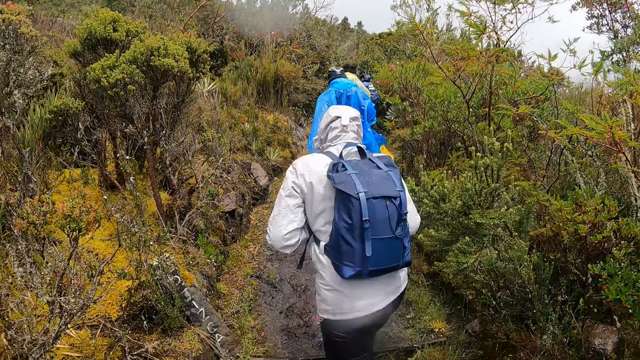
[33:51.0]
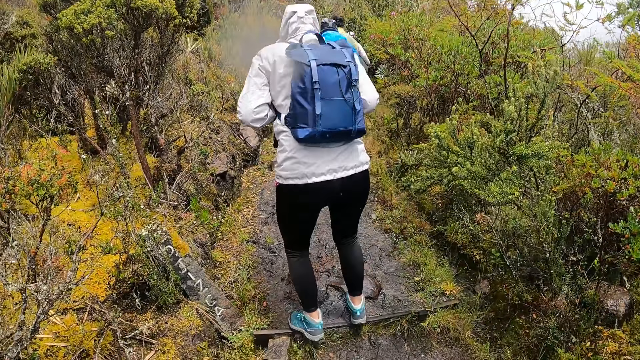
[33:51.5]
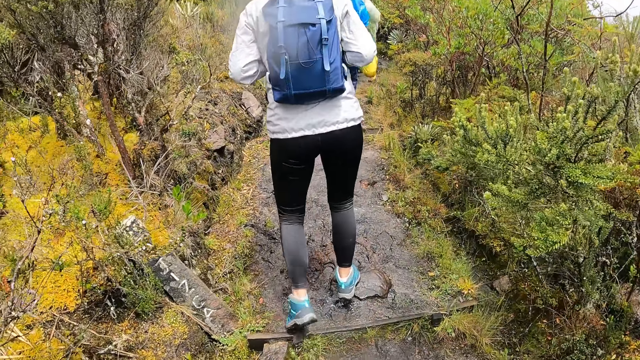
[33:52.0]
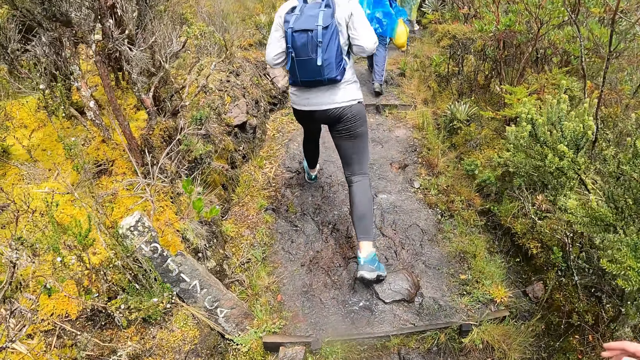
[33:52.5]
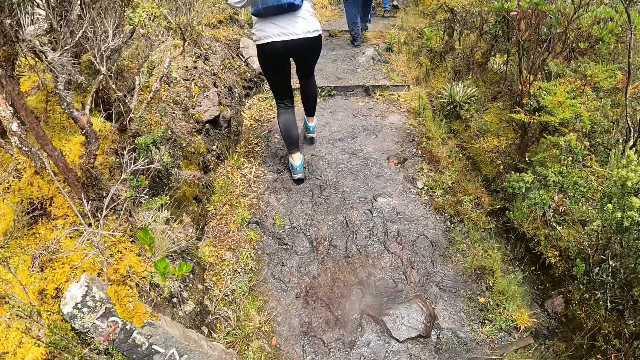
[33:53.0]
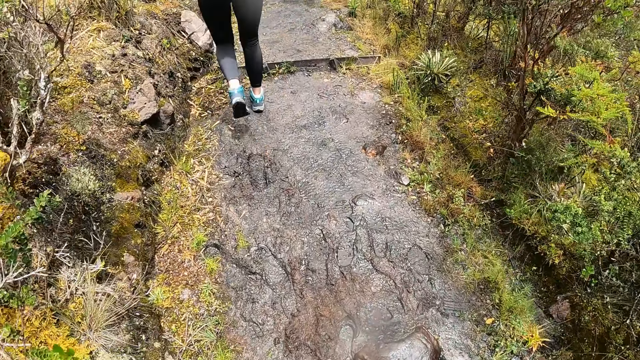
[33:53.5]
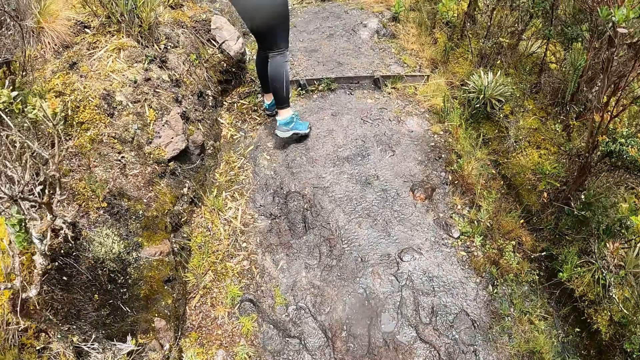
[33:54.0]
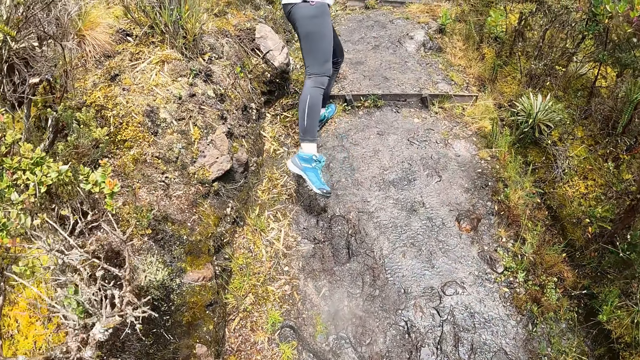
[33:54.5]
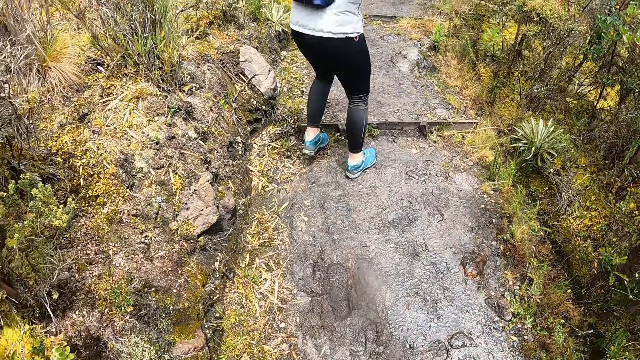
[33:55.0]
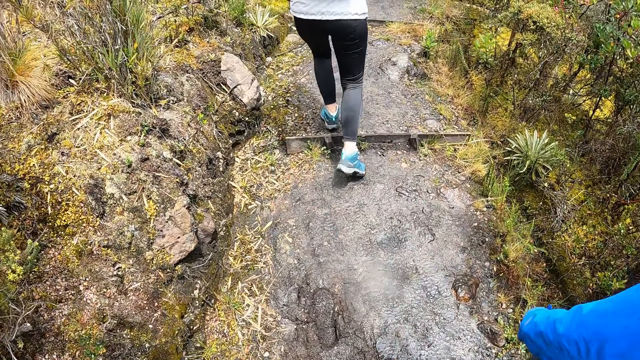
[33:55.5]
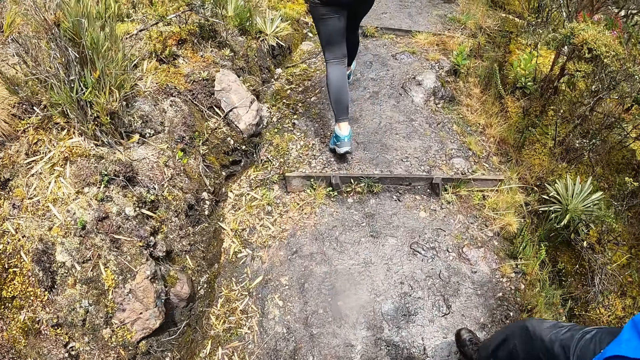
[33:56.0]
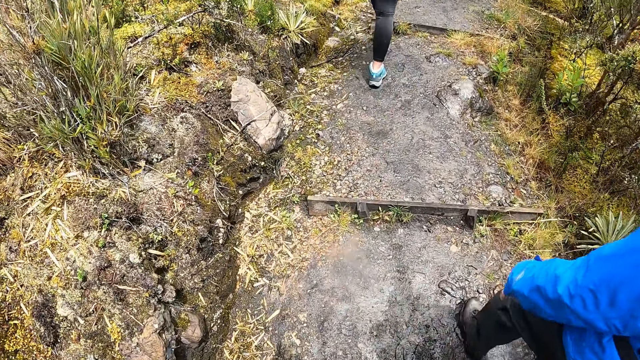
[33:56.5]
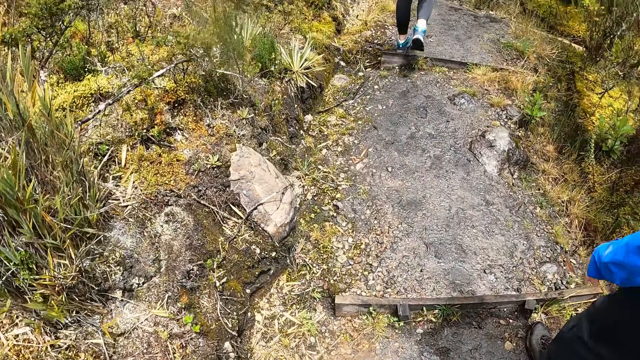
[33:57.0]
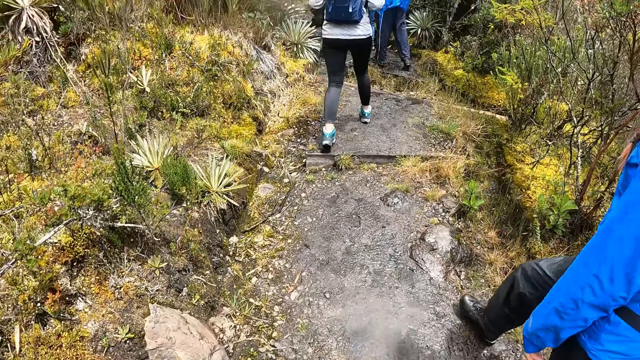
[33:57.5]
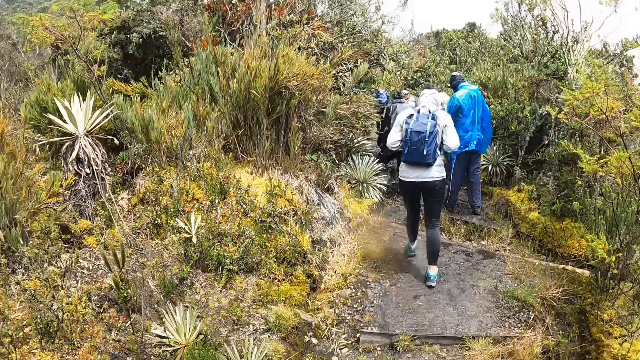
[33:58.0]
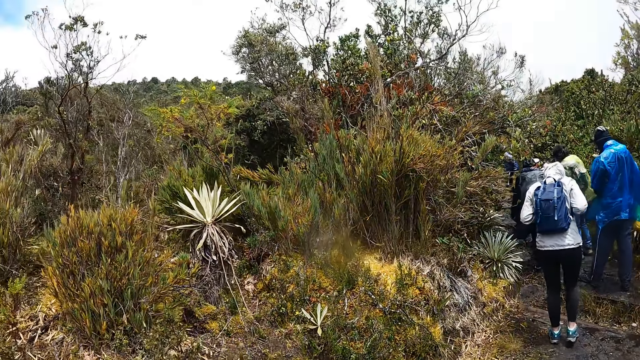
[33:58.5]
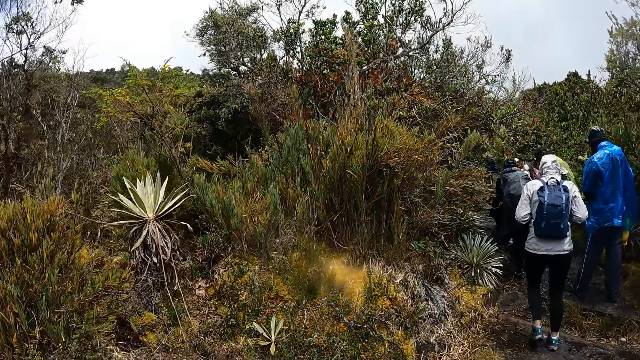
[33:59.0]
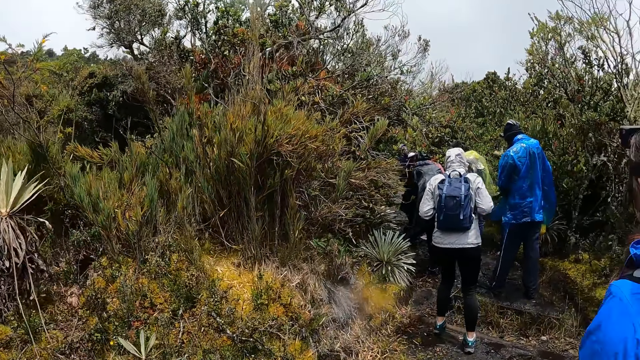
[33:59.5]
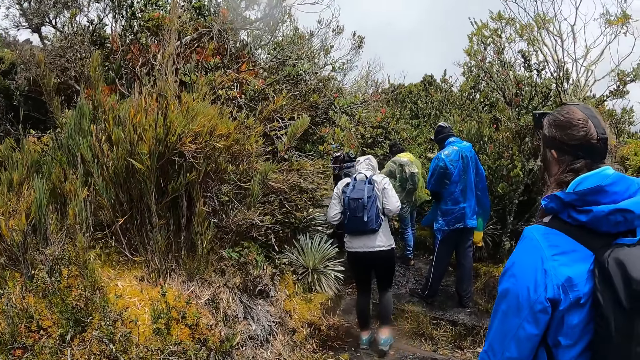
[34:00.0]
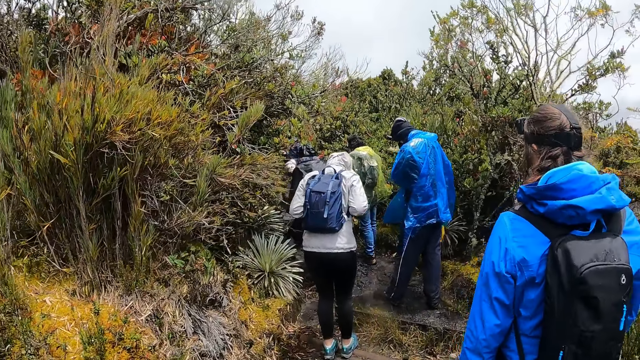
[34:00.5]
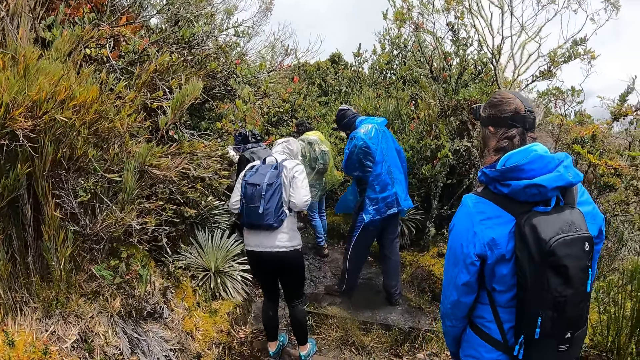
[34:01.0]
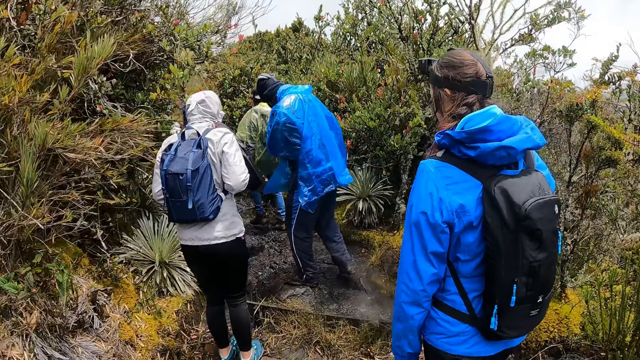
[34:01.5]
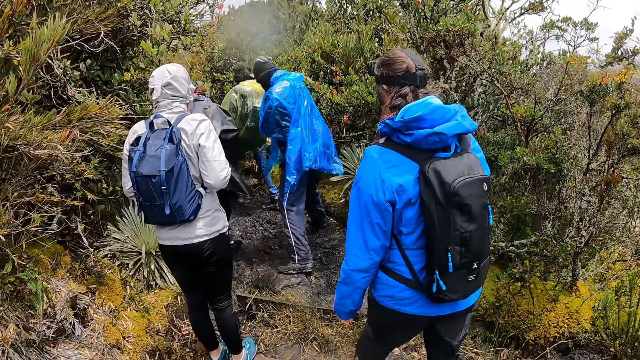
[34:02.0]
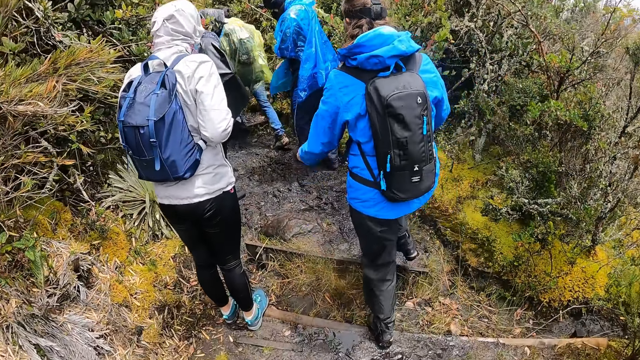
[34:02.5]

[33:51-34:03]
A woman stretches her right leg backward. A person kicks mud on the ground. The camera wearer takes a hike with seven people.

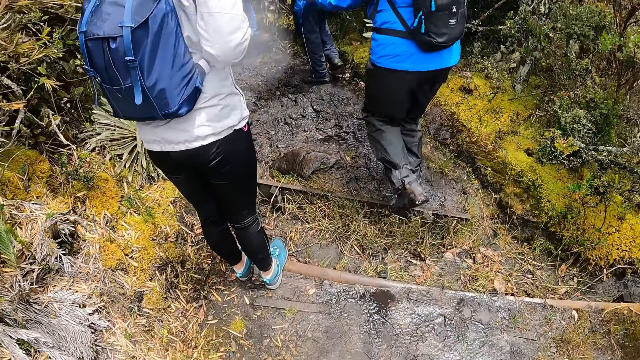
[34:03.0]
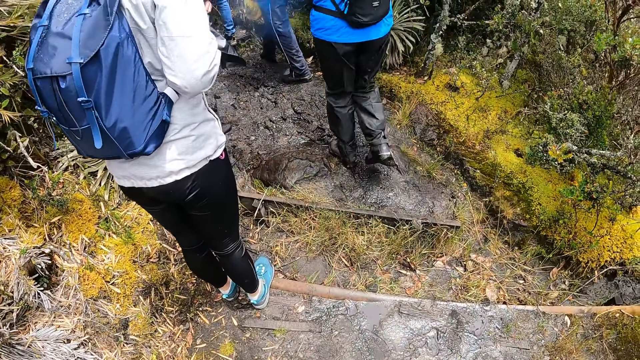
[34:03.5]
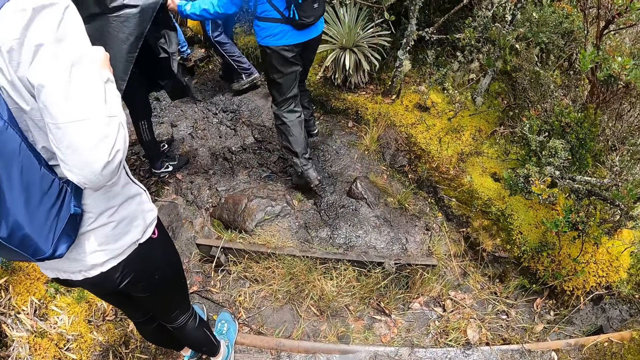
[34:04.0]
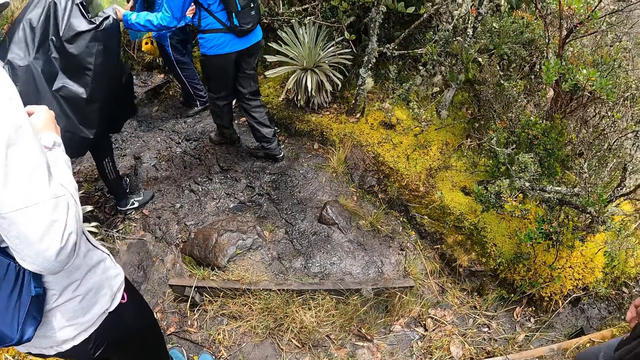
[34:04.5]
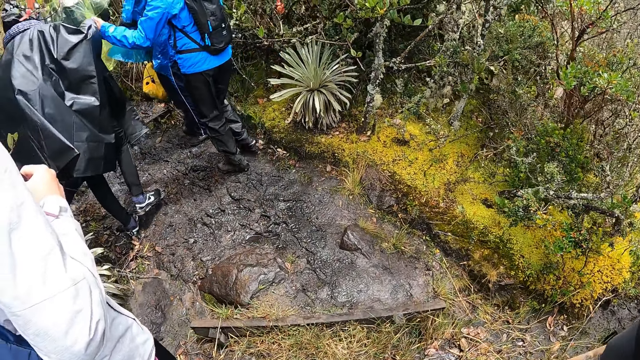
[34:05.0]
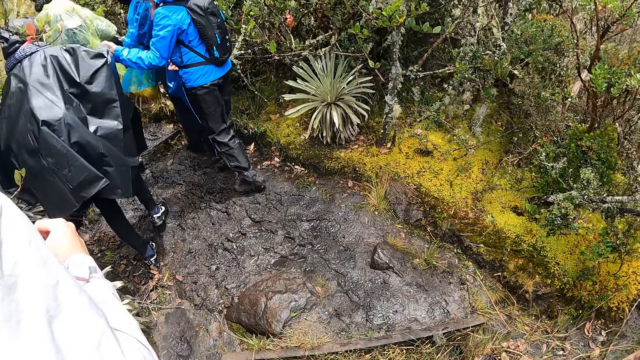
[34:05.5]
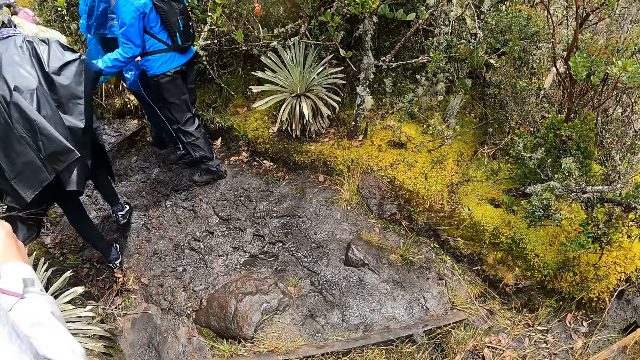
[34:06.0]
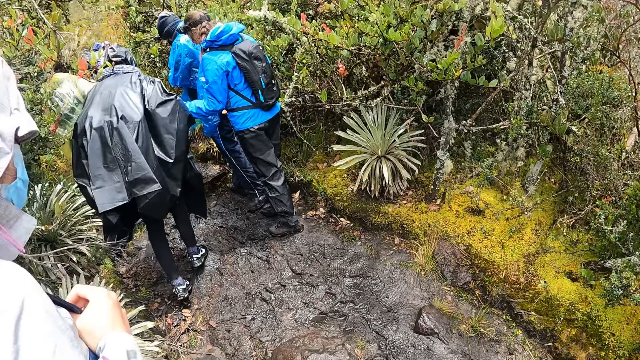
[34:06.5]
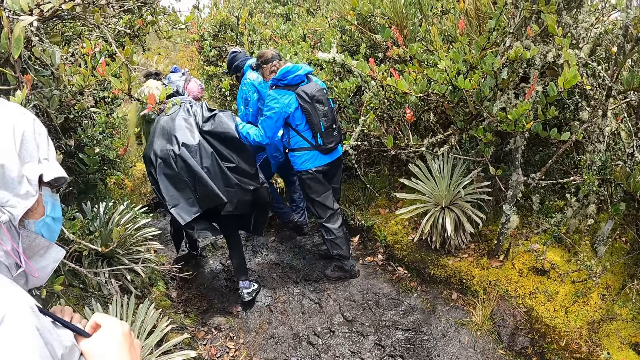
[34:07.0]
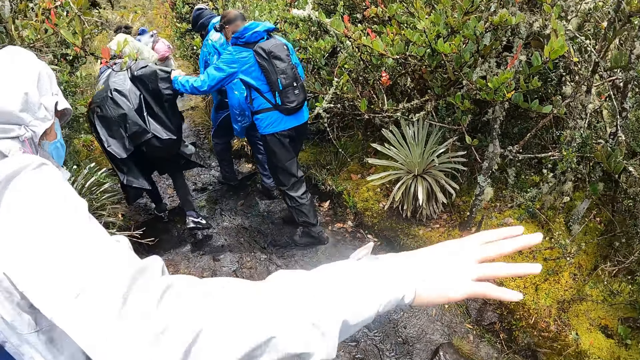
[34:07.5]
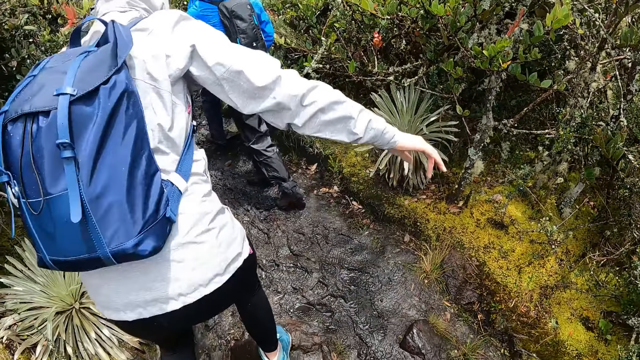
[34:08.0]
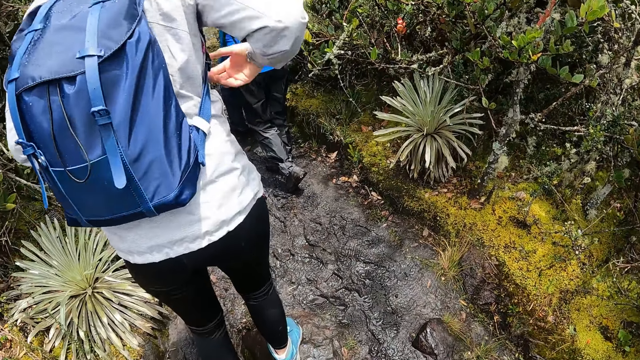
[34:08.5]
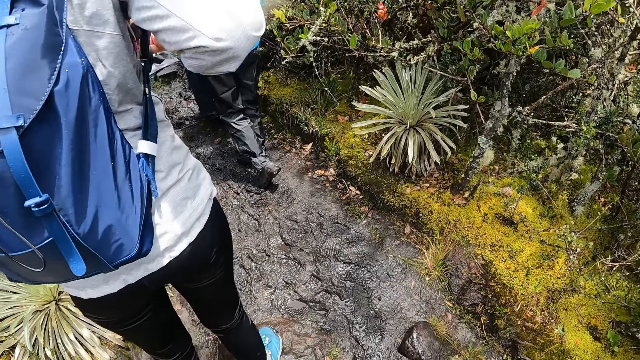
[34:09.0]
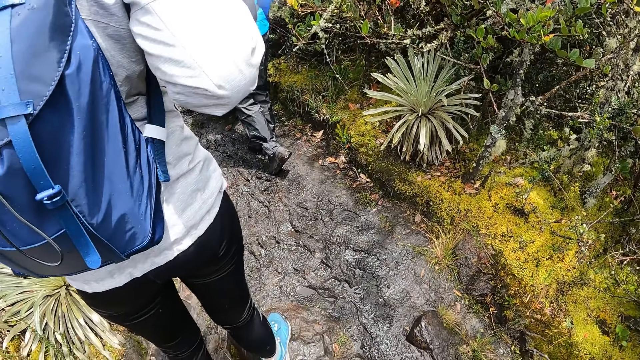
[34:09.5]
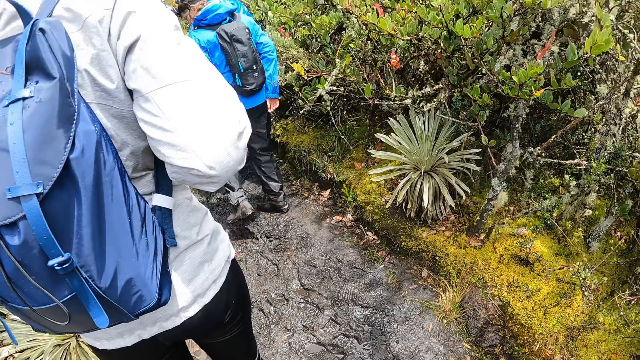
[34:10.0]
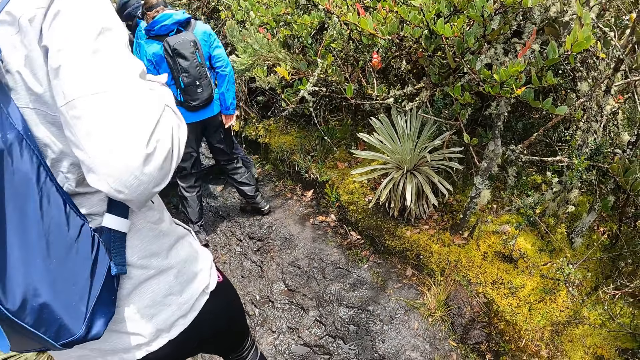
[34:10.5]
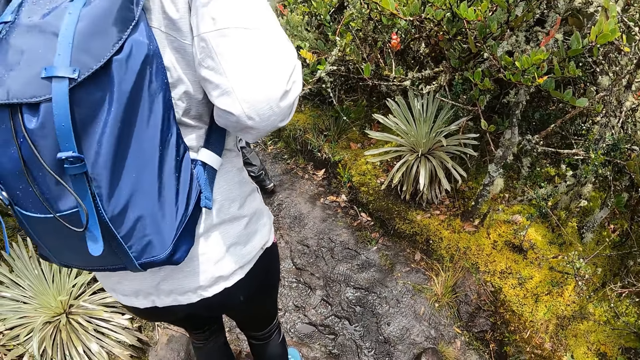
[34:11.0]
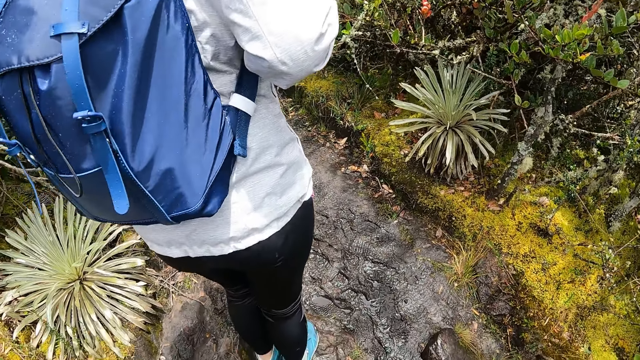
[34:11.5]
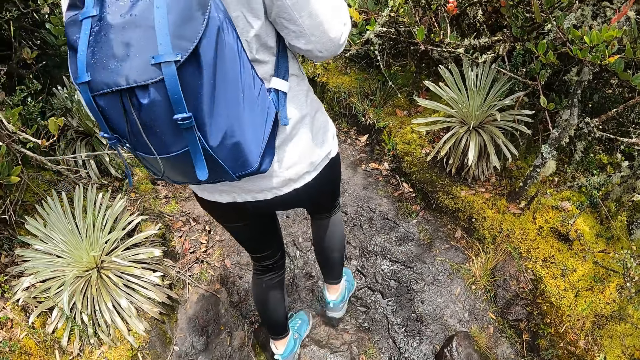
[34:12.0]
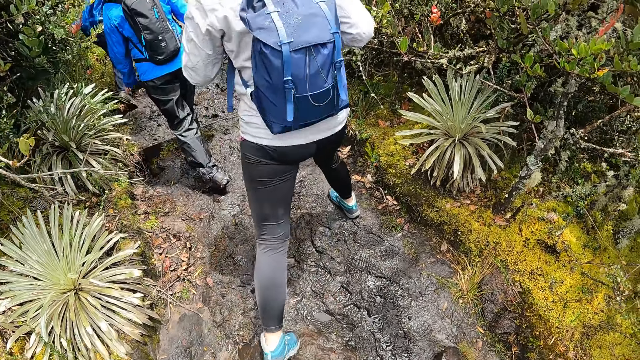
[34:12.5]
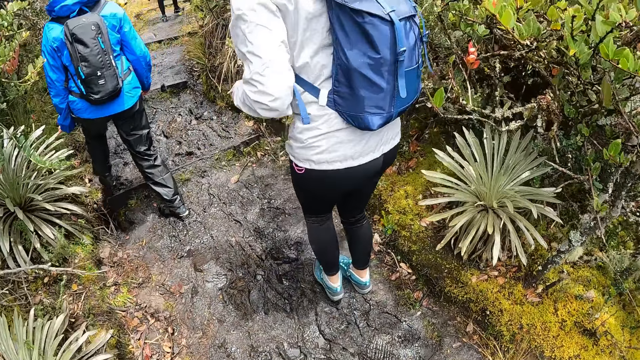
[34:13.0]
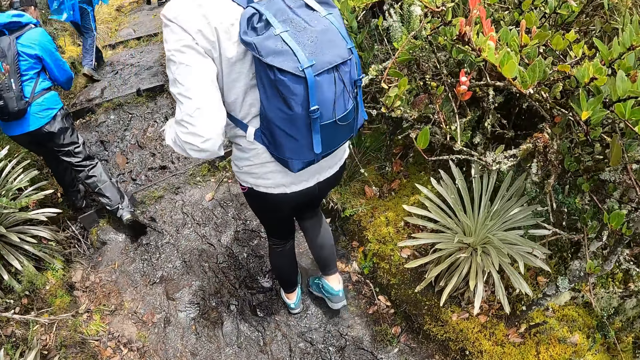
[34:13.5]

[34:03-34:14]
The man holds the left hand of the woman. A person touches another person.
